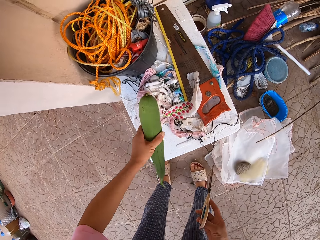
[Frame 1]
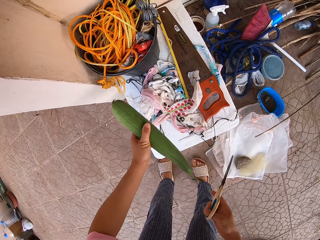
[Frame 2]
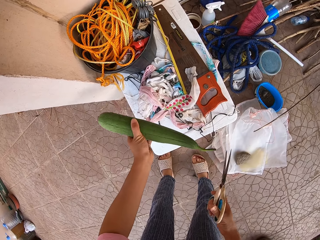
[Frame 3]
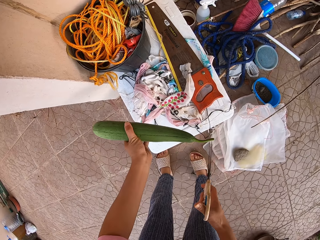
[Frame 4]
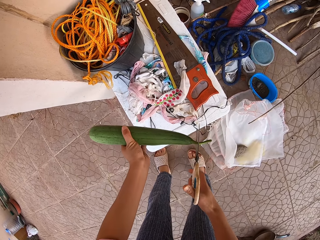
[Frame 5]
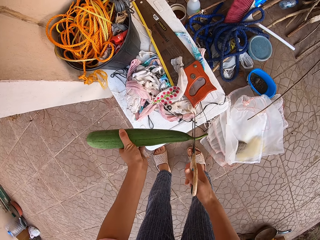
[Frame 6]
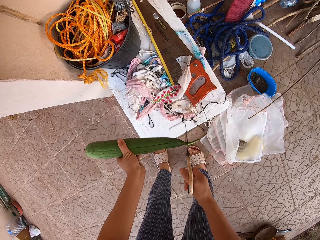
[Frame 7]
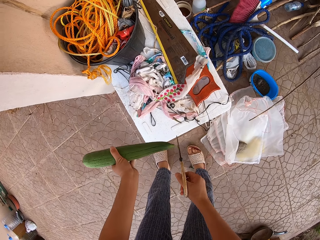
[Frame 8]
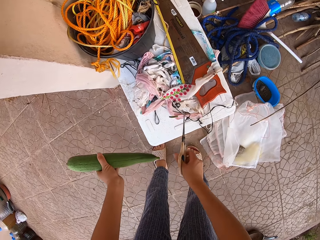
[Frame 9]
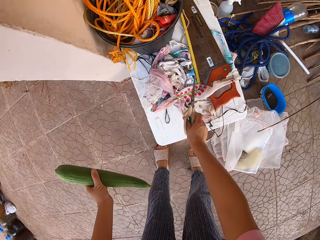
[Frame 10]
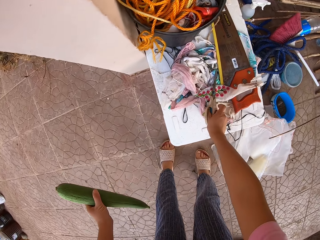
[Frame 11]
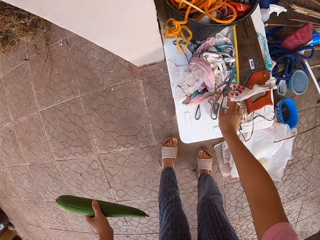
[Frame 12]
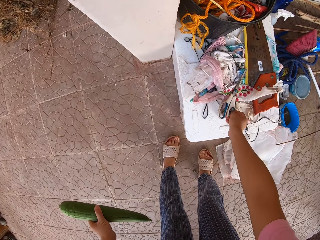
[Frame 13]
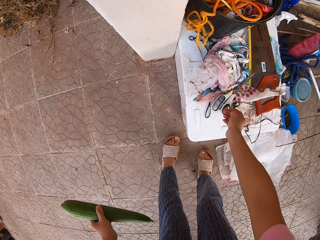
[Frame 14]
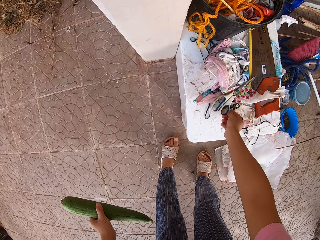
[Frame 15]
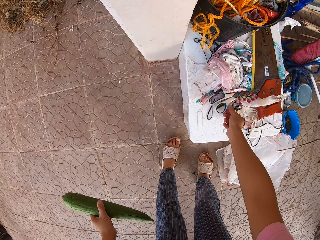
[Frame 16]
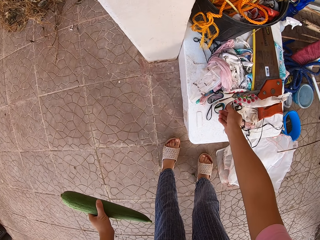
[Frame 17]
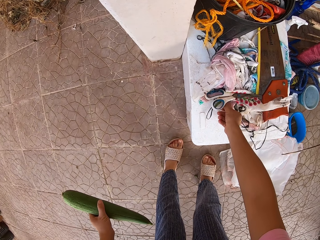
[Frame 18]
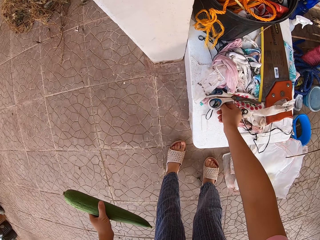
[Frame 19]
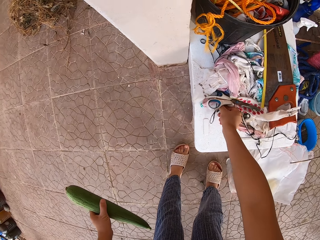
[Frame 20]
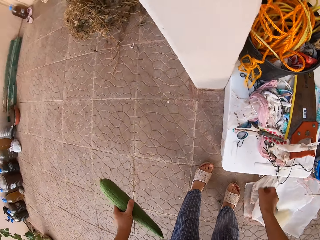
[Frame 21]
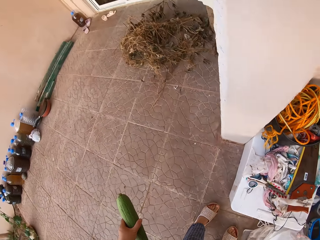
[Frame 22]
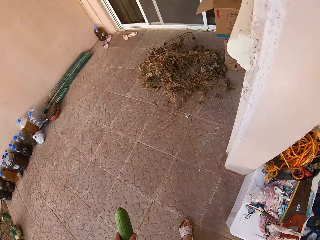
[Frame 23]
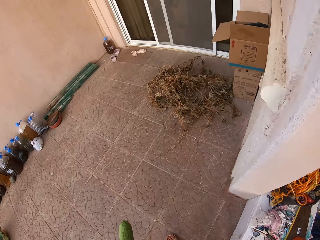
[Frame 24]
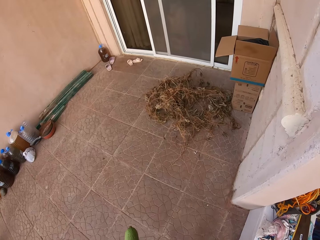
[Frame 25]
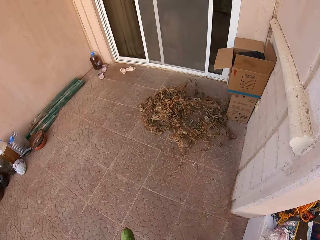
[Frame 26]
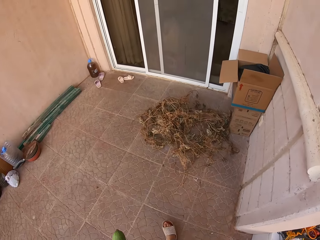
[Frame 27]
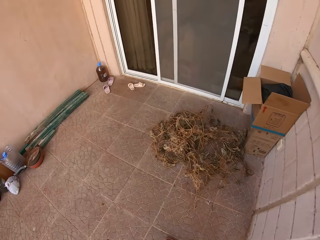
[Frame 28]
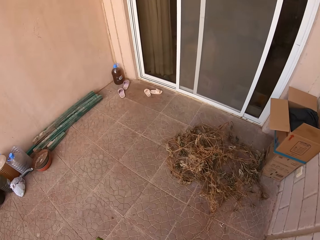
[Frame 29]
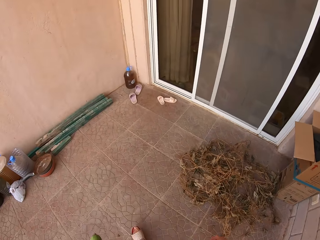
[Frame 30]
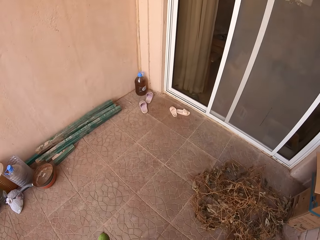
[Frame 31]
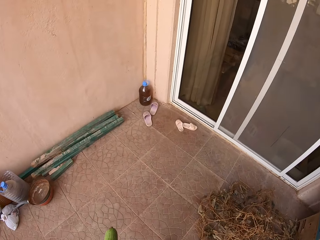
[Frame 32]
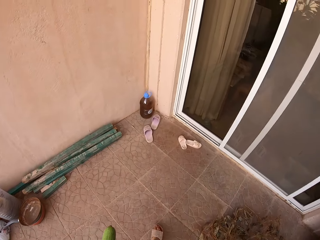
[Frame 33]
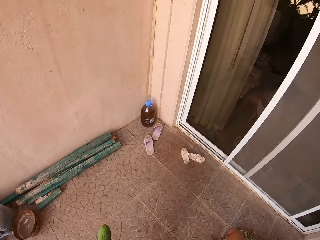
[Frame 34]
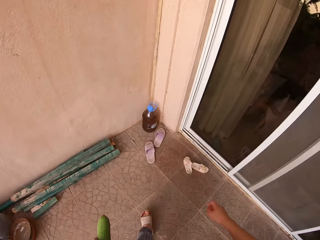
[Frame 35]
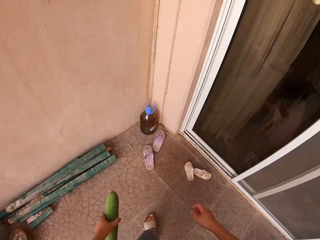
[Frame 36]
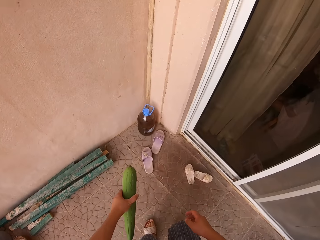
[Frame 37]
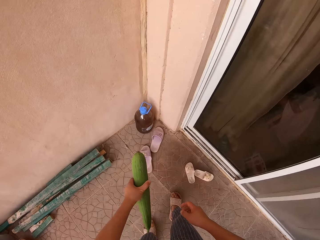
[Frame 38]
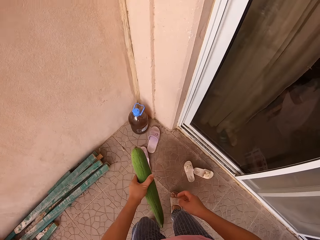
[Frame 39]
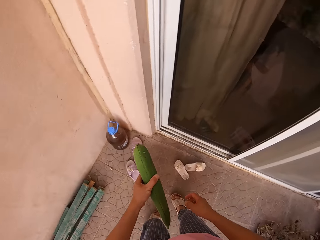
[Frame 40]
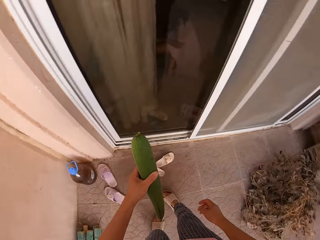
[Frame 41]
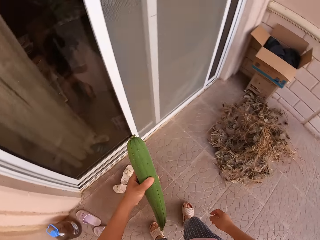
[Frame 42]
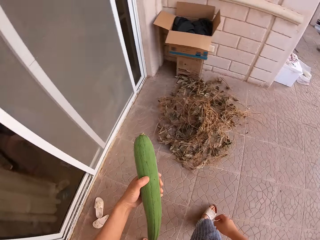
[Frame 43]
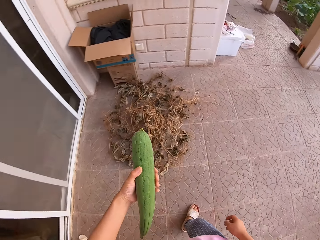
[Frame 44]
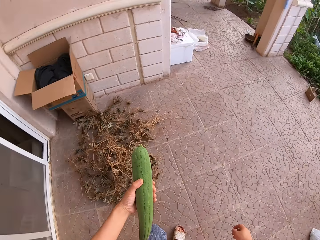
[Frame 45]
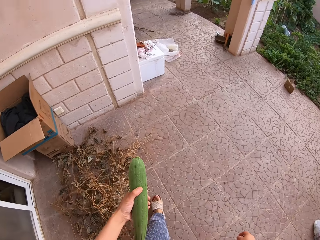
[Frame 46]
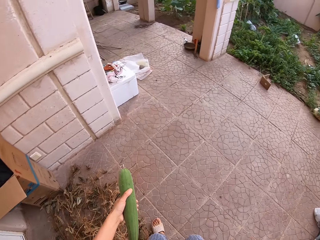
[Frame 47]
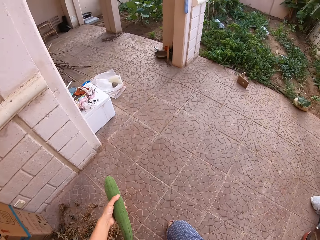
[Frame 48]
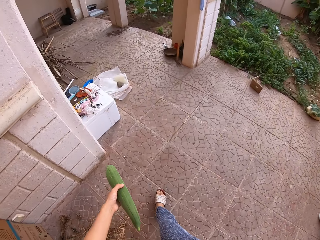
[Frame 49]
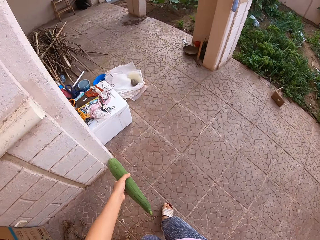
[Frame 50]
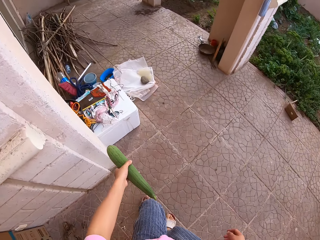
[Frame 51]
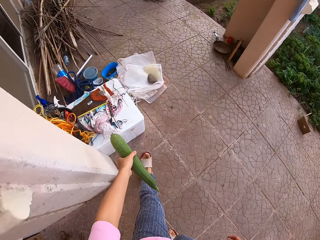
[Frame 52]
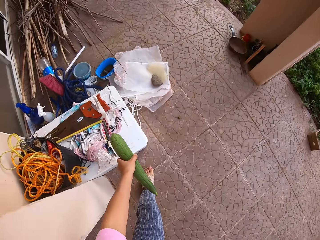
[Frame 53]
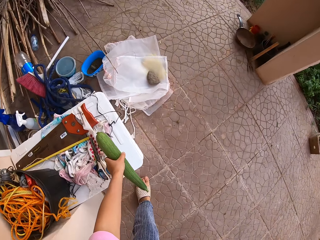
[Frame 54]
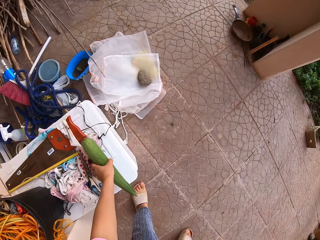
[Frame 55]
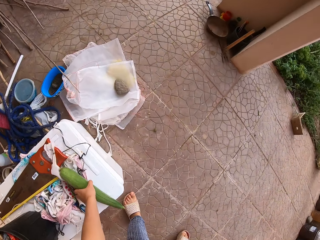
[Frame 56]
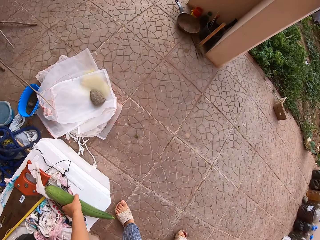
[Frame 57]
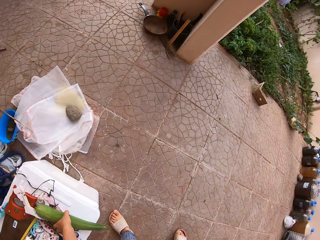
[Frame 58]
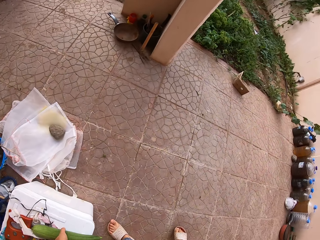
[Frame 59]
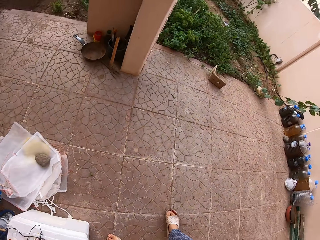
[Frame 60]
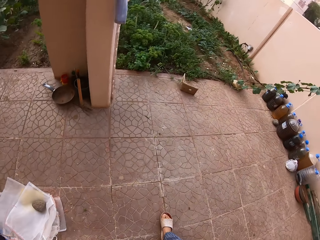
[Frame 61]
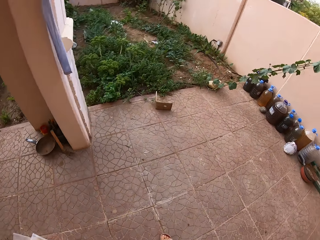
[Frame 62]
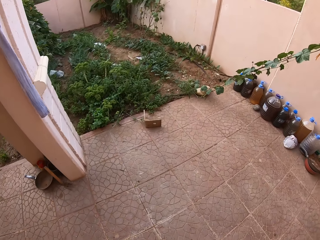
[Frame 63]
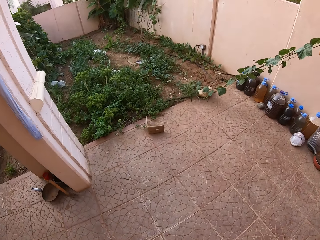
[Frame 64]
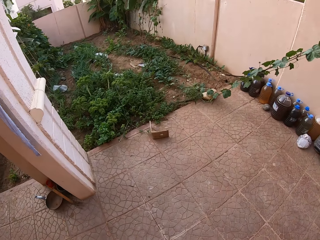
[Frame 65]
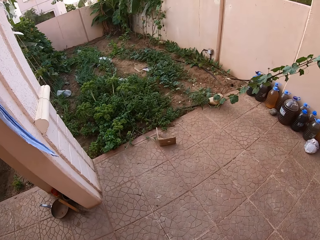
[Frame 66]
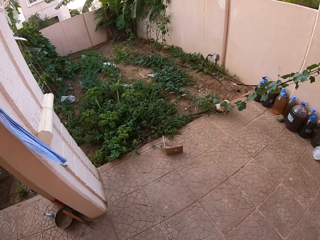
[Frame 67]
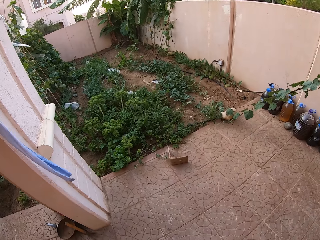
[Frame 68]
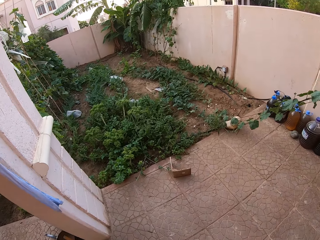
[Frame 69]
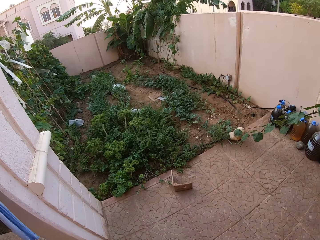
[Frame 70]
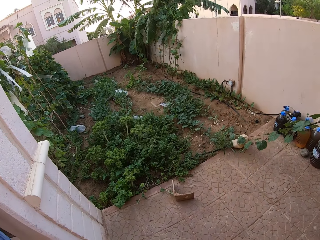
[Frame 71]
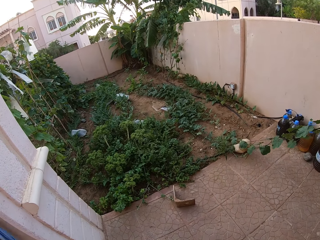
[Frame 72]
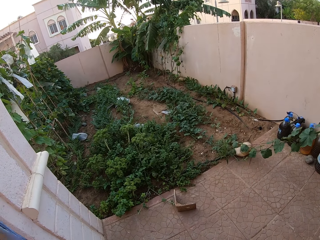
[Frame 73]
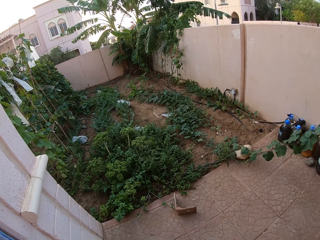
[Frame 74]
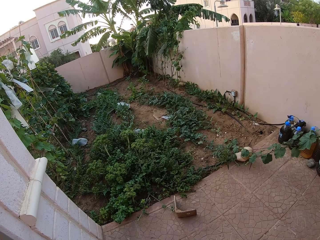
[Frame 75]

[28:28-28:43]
The camera wearer cuts the stem of the cucumber with the scissors. They put the scissors down on the stool. They walk around. They put the cucumber down on the stool.

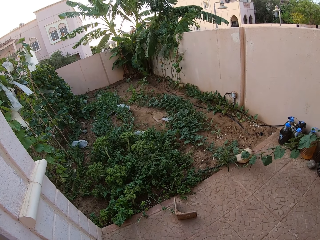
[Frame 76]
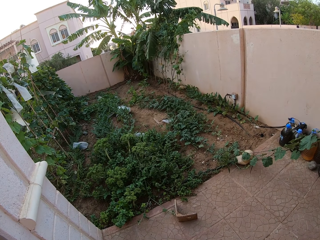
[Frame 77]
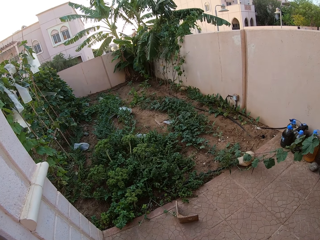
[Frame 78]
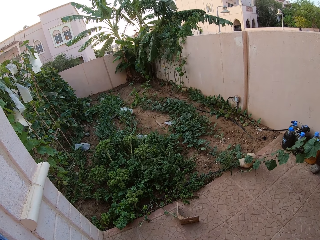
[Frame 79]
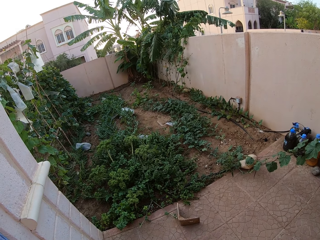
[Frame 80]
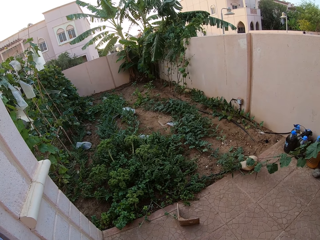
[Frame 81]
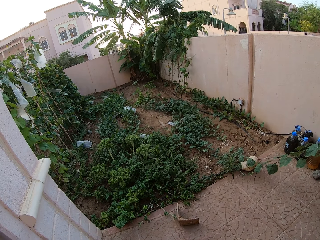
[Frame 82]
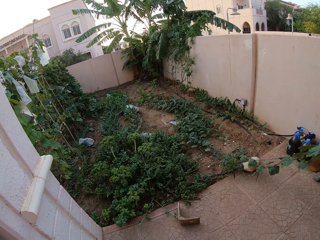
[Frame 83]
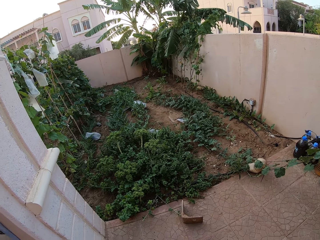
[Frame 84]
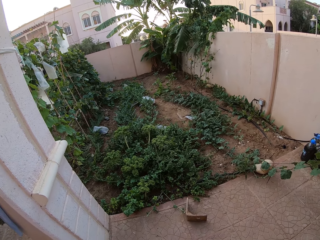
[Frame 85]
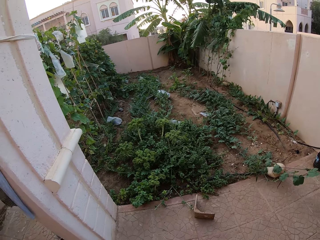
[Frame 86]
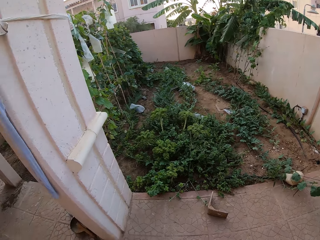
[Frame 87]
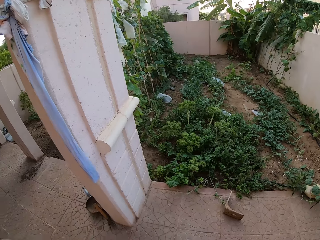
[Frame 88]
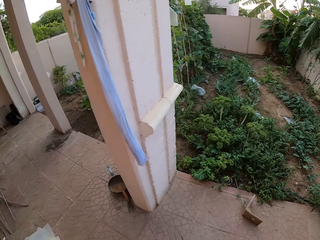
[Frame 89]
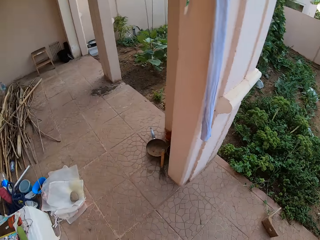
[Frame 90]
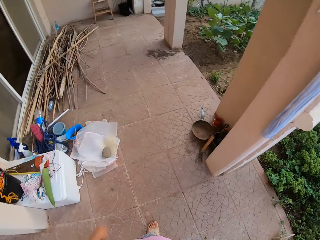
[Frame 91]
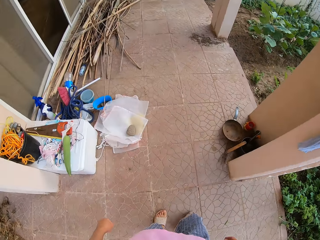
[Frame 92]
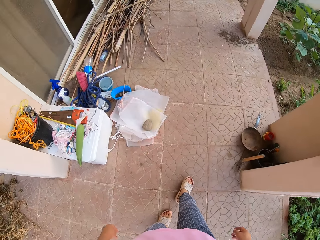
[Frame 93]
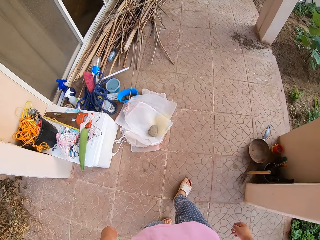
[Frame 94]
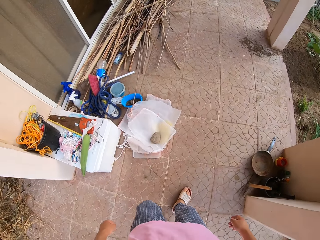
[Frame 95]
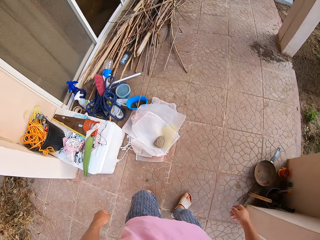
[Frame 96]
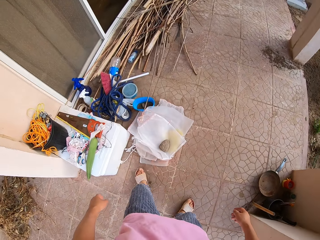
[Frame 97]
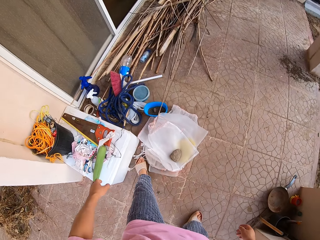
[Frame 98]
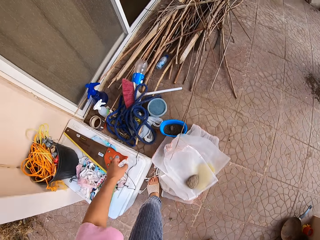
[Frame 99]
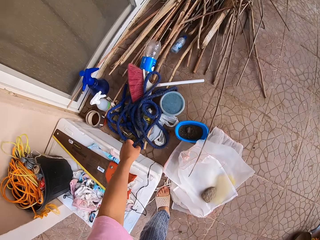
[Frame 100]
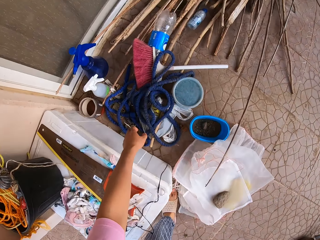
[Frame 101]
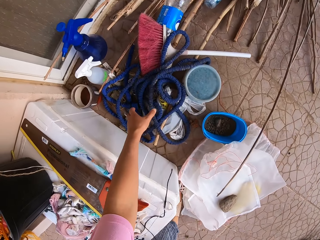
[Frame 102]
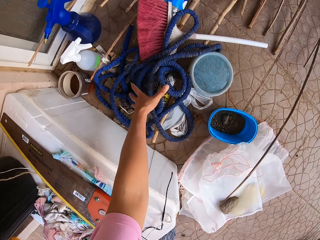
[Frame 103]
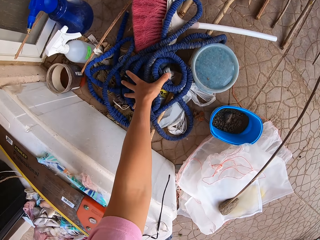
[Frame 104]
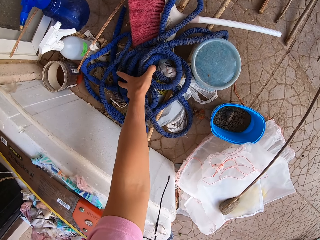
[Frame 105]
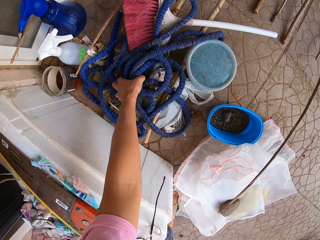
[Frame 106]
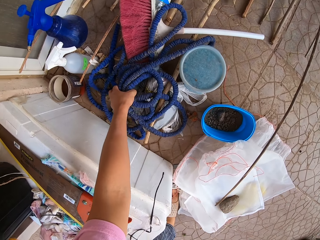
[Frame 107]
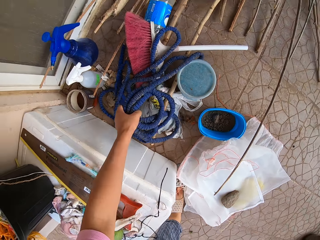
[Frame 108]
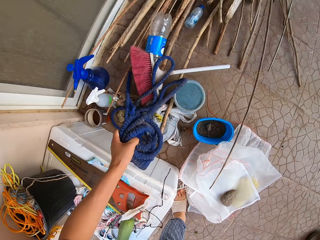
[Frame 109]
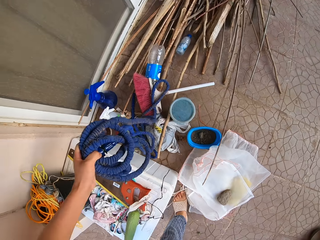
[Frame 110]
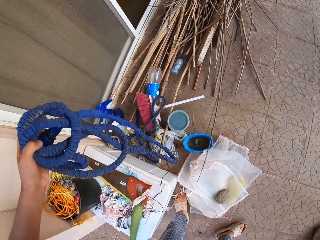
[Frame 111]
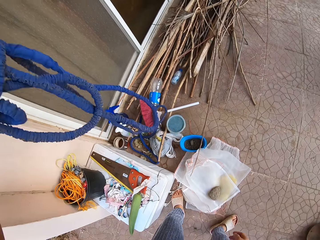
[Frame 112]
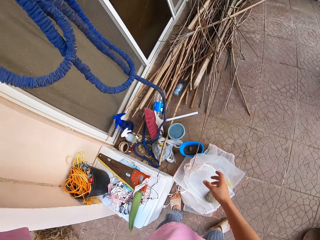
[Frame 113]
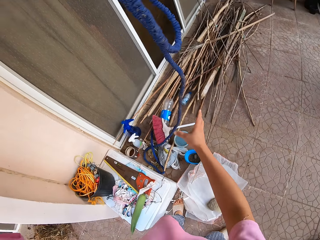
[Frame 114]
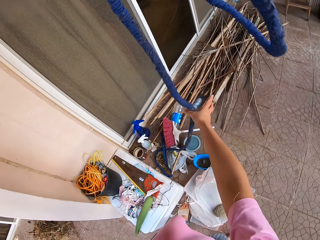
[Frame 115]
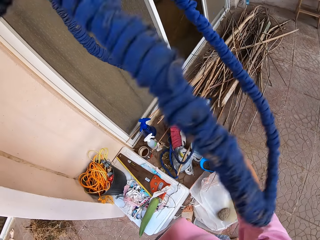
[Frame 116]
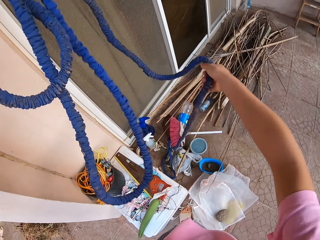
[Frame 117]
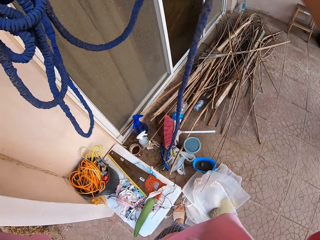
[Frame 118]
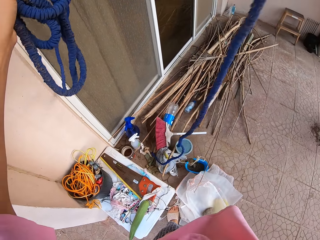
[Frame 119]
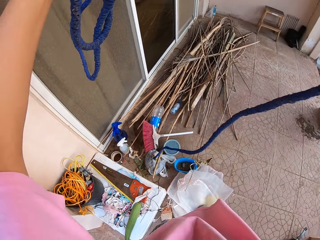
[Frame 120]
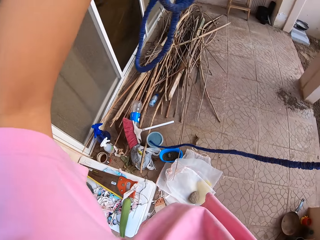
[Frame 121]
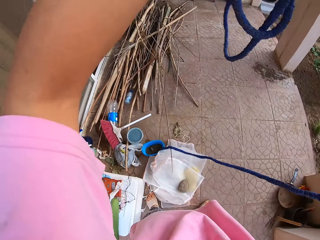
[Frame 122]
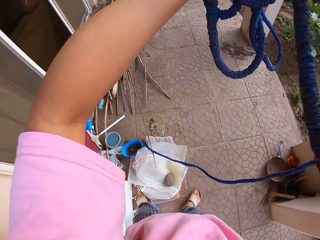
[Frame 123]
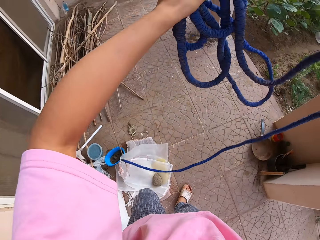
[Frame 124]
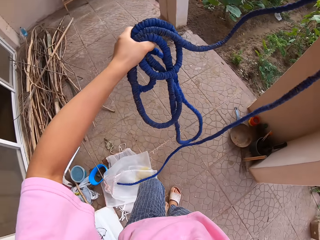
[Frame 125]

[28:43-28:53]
The camera wearer grabs the hosepipe.
